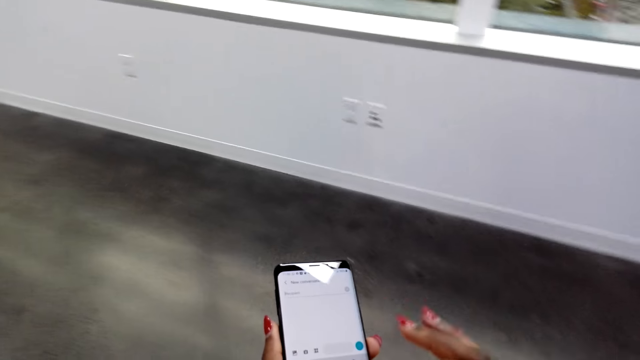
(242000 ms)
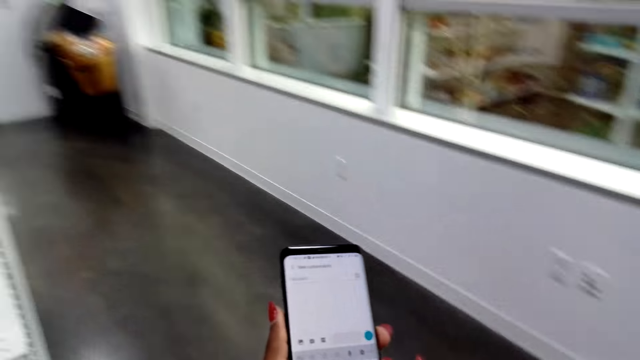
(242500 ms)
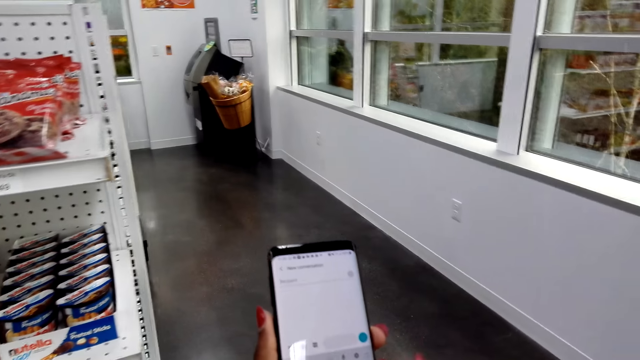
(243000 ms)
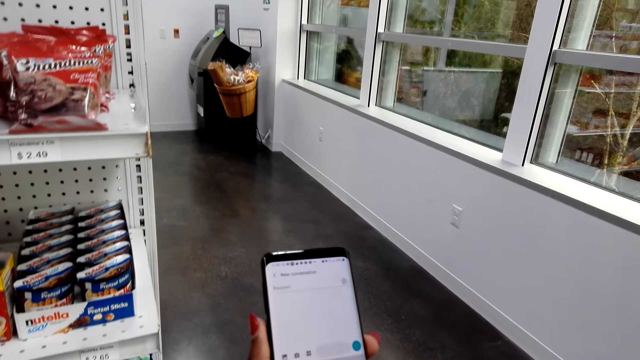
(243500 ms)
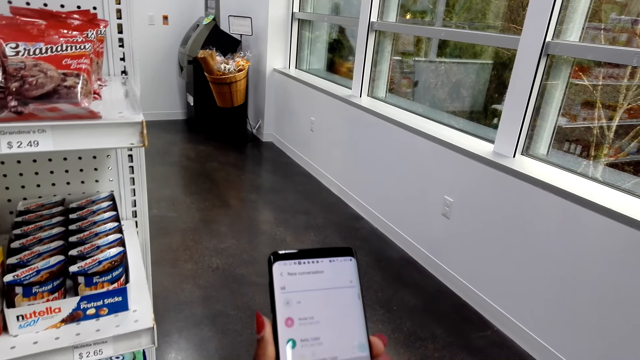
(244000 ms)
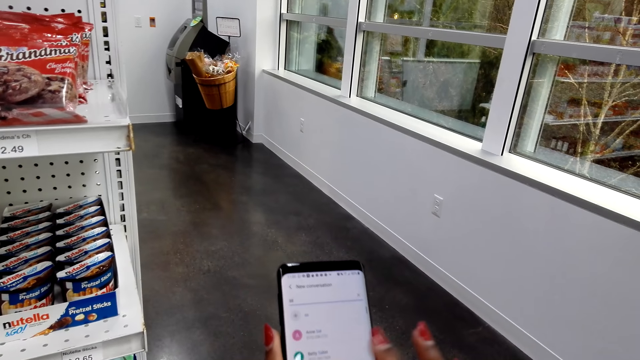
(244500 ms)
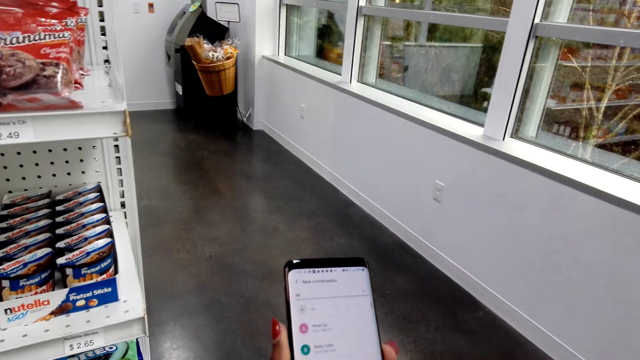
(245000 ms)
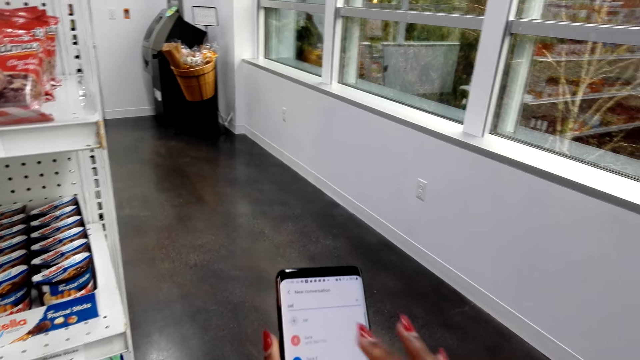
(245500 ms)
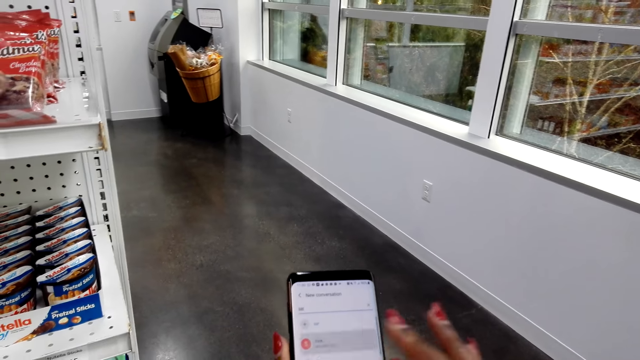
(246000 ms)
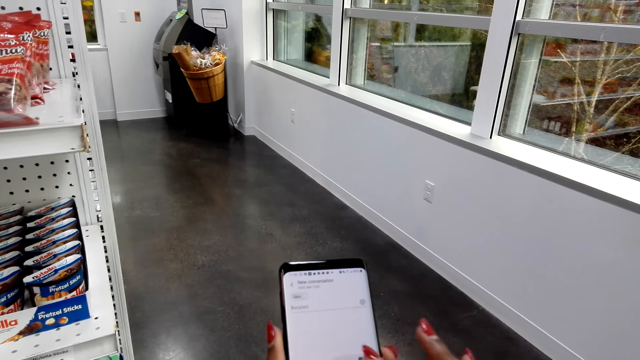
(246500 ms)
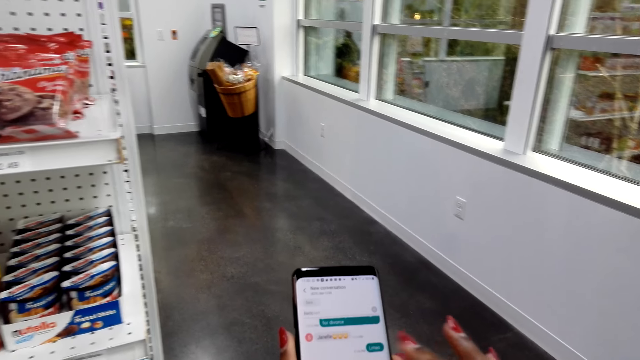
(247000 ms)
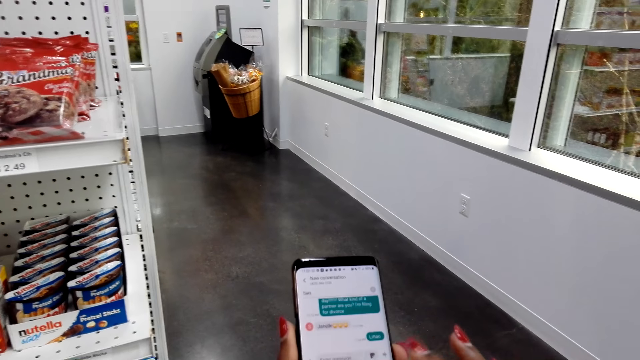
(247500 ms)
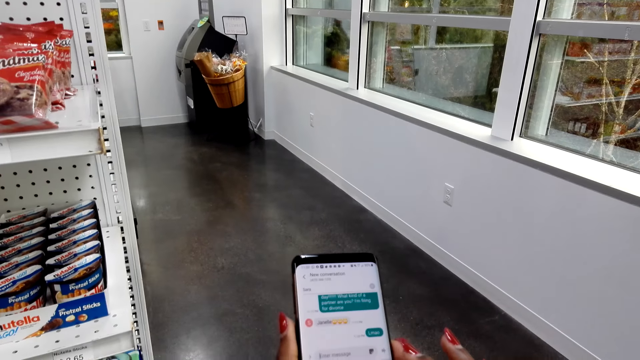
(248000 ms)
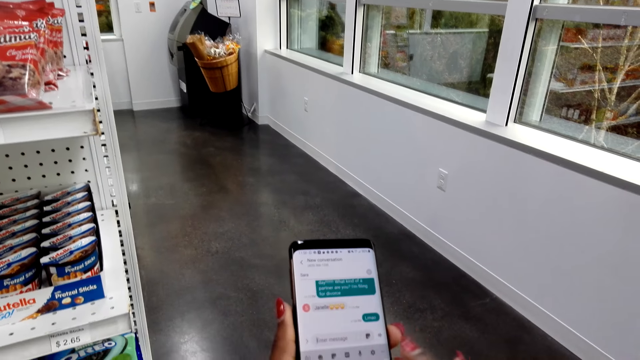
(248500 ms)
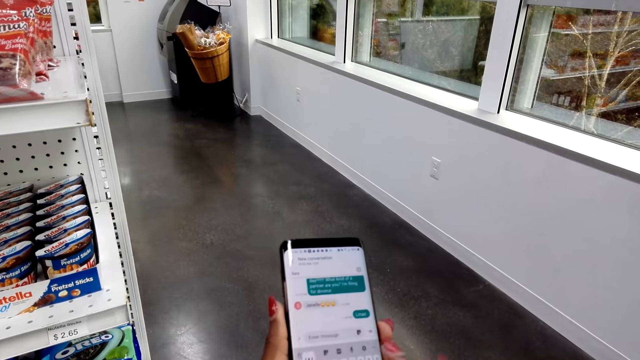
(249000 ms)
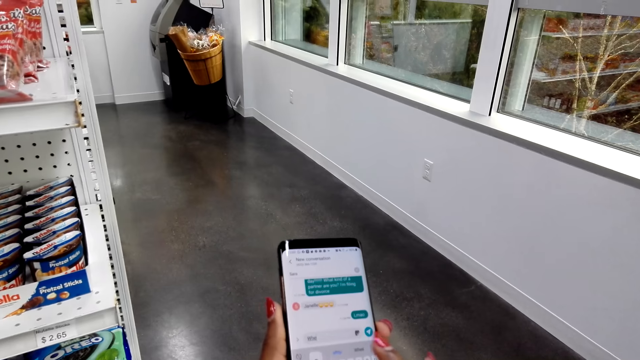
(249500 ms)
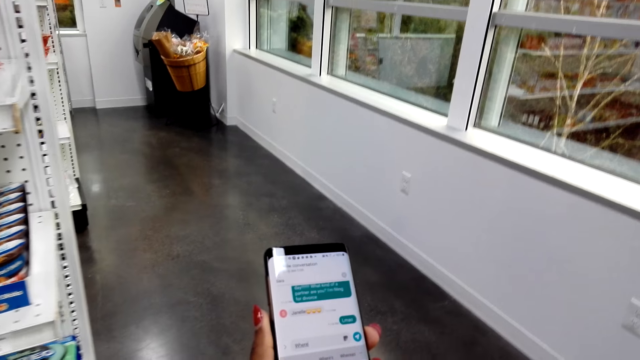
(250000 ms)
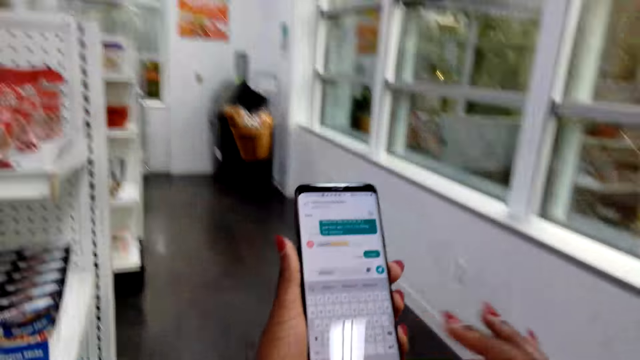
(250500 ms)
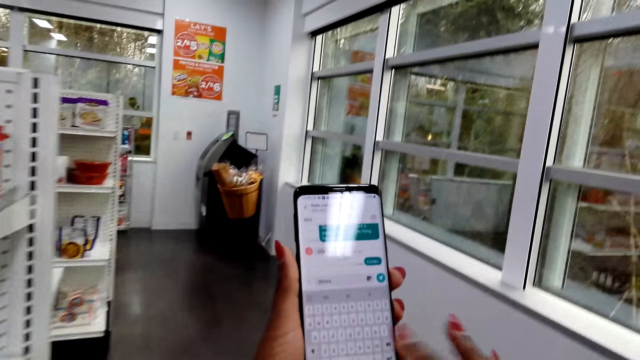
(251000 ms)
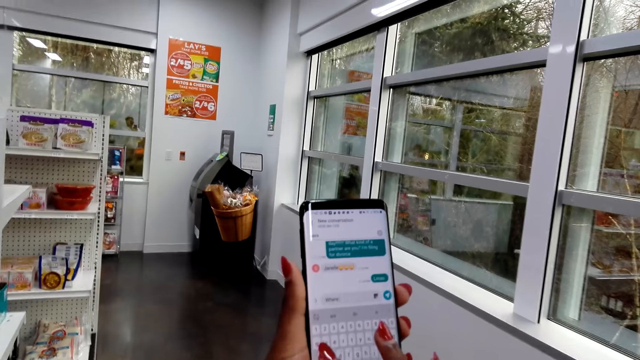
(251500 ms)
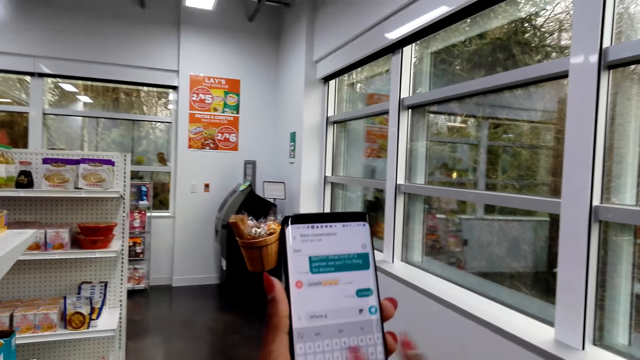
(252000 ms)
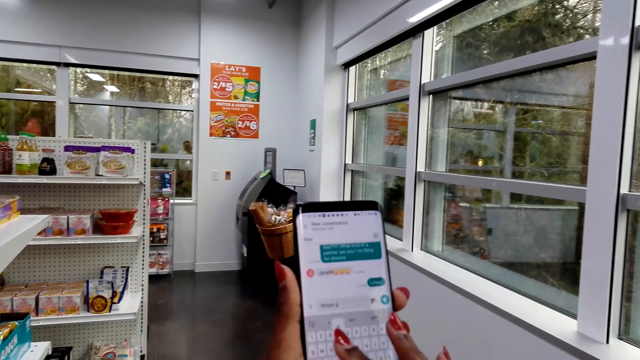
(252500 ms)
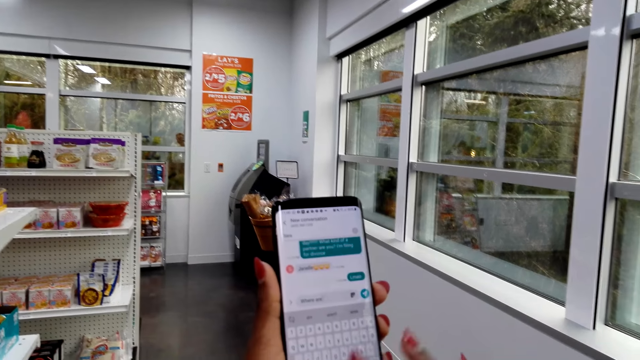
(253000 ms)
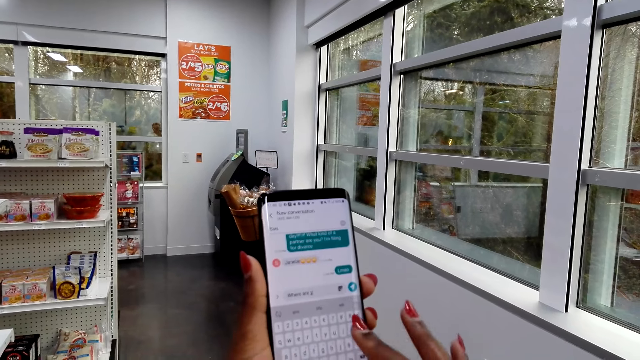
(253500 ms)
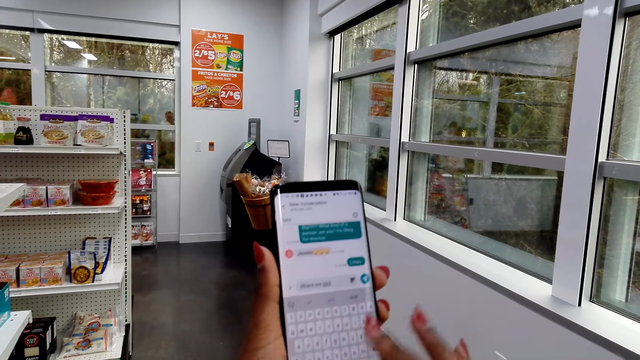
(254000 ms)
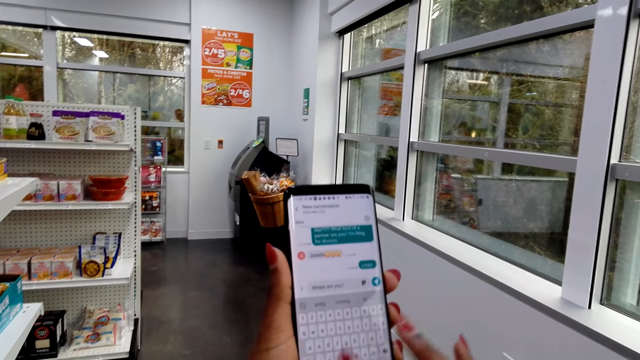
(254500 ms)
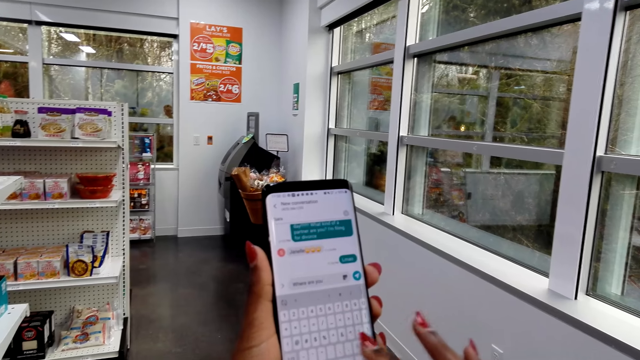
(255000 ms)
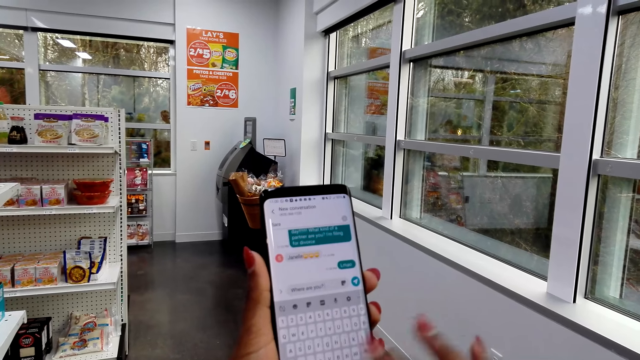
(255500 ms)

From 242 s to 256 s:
The camera wearer dials the phone. They use the phone. They touch the phone. They type on the phone.

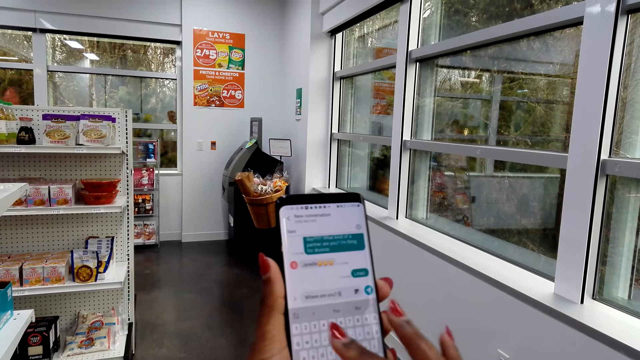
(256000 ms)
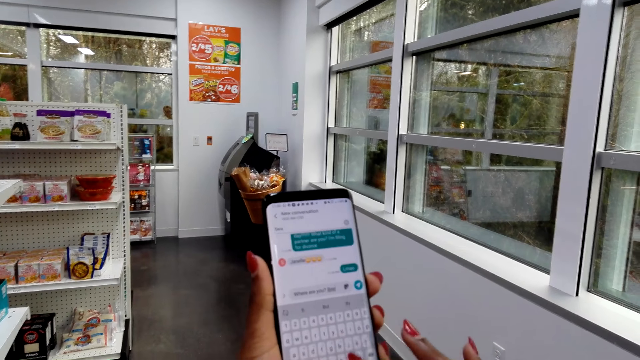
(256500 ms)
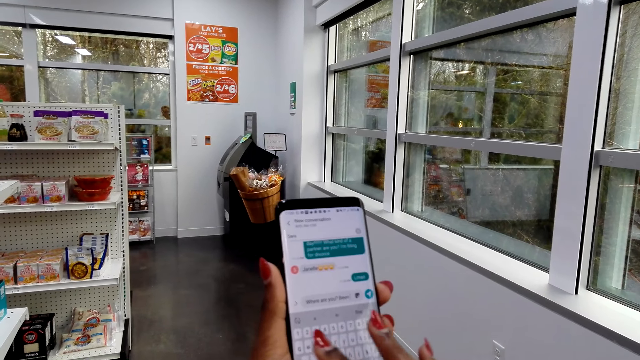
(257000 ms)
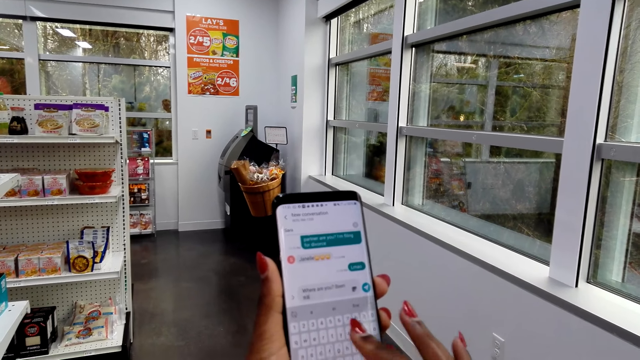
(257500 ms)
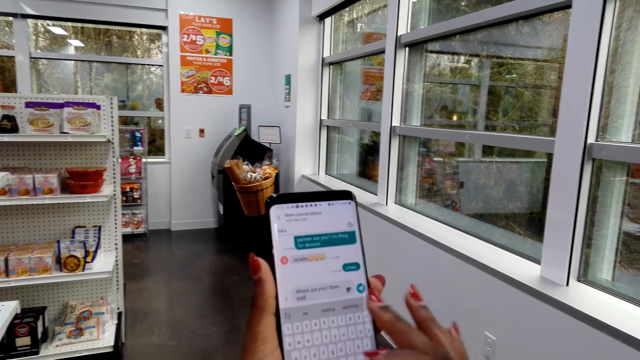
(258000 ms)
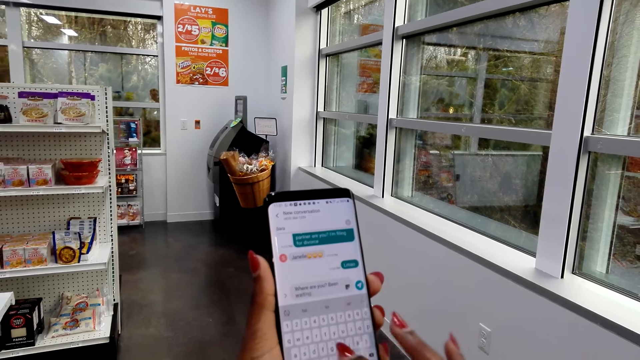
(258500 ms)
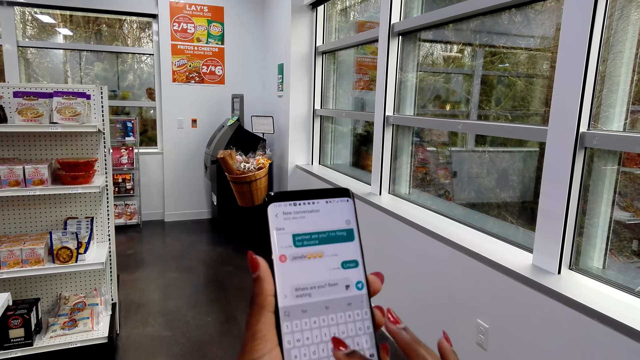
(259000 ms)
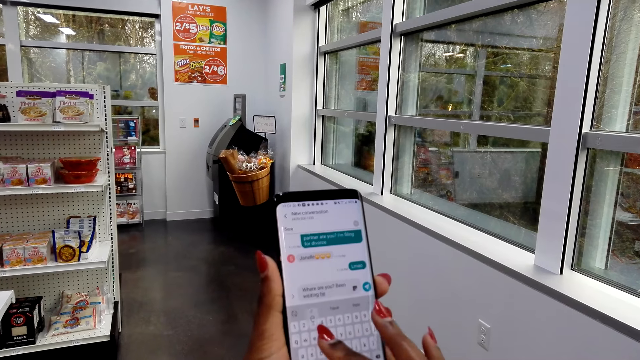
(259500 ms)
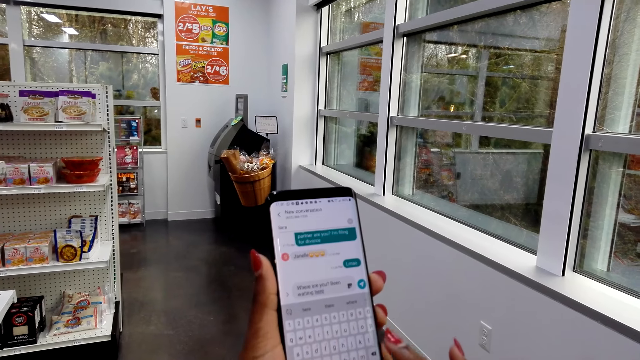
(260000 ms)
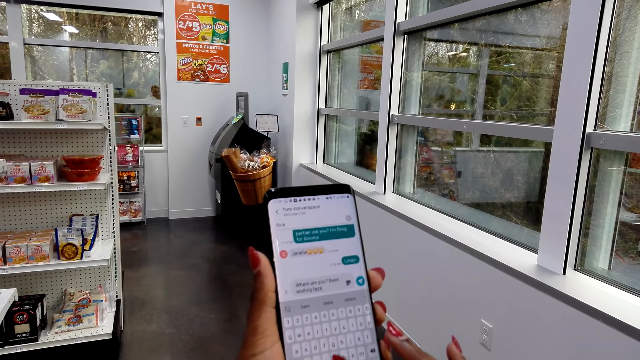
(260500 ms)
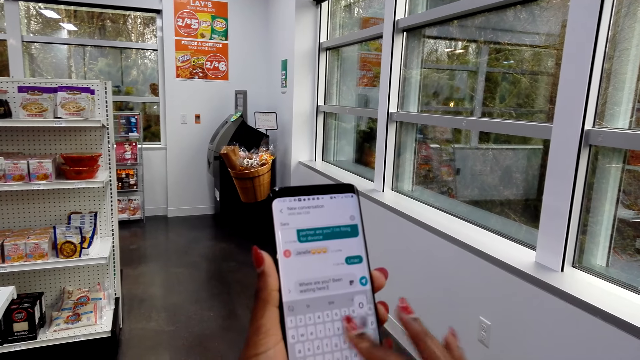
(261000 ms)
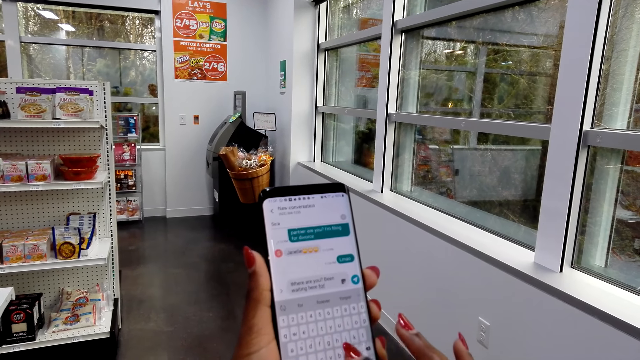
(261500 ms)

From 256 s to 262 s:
The camera wearer types on a phone. They type on the phone again.
